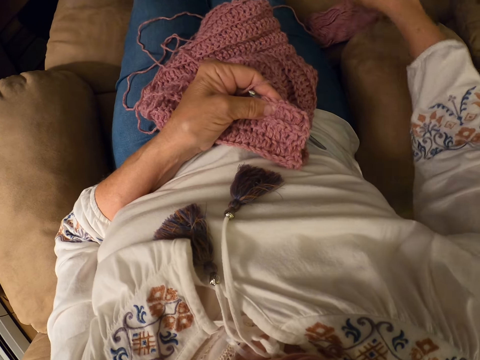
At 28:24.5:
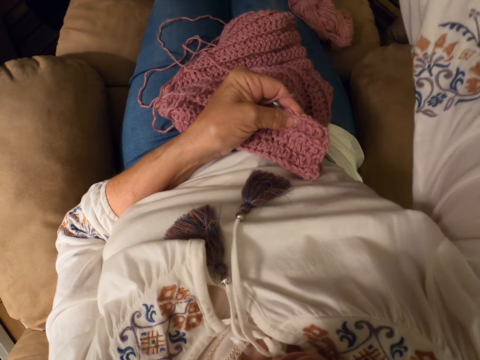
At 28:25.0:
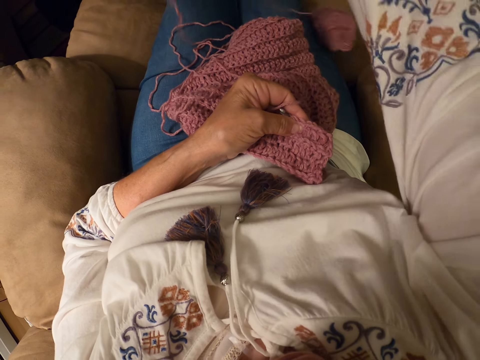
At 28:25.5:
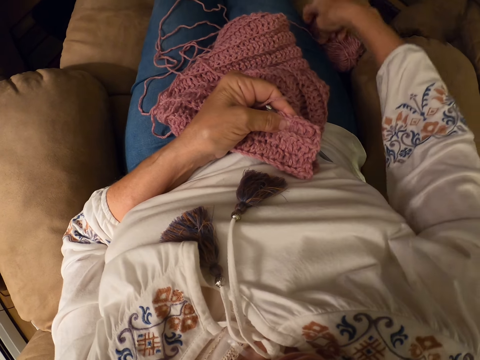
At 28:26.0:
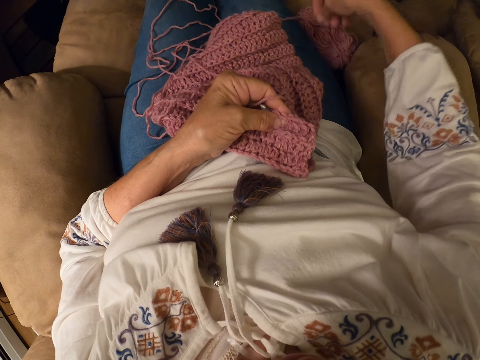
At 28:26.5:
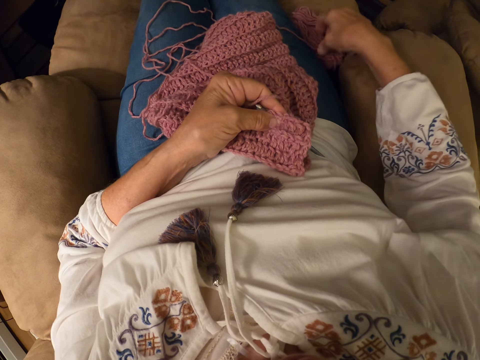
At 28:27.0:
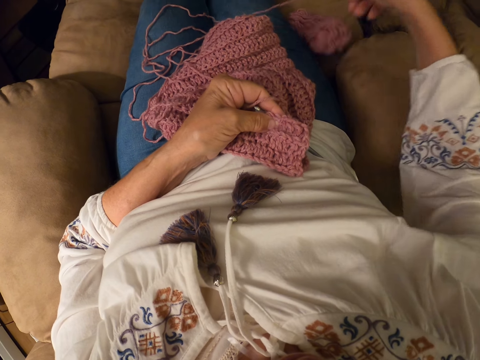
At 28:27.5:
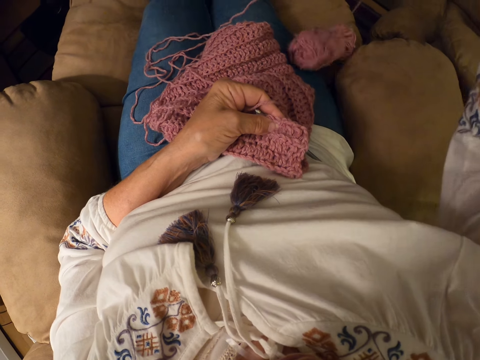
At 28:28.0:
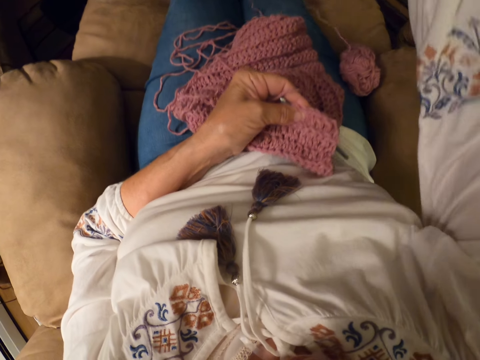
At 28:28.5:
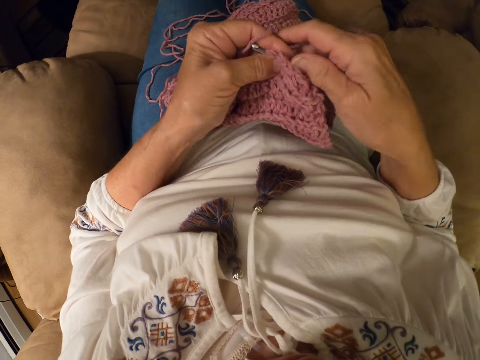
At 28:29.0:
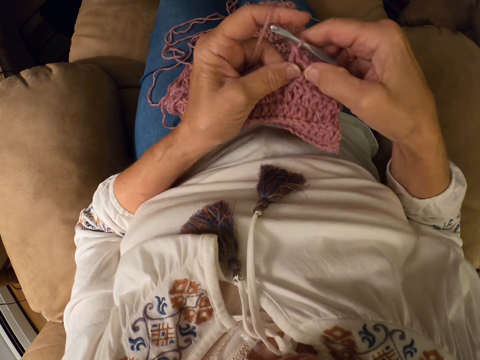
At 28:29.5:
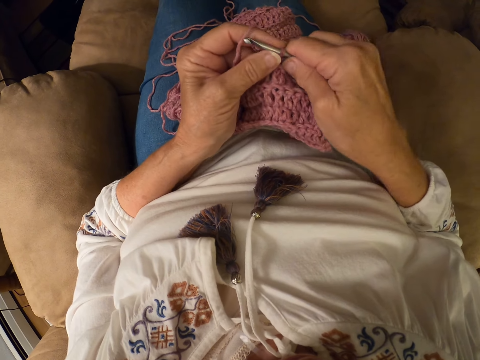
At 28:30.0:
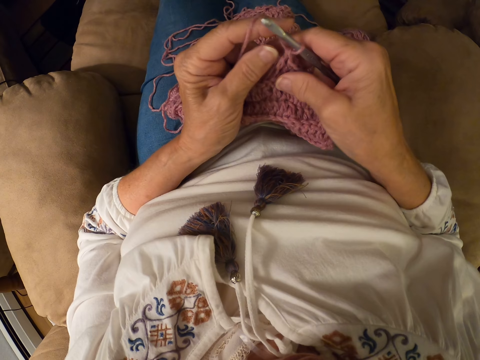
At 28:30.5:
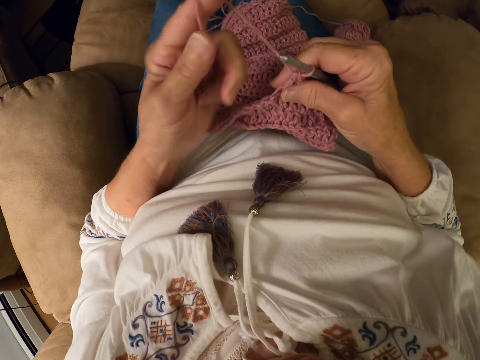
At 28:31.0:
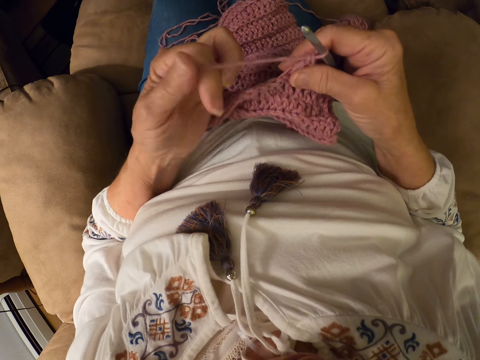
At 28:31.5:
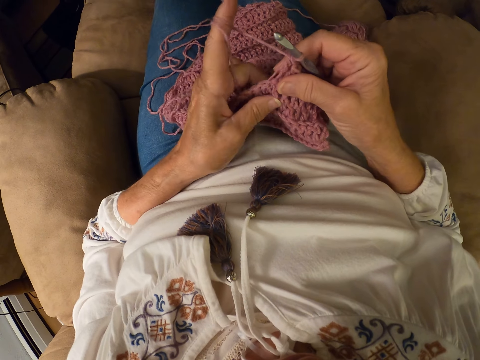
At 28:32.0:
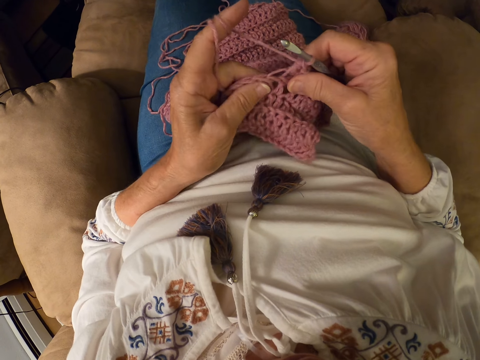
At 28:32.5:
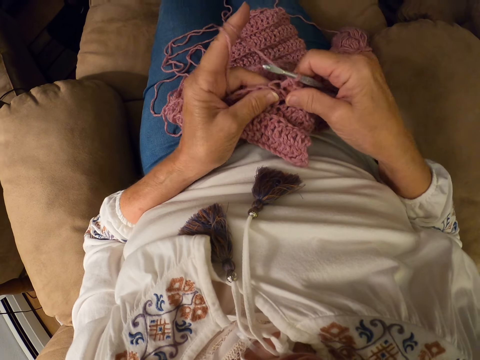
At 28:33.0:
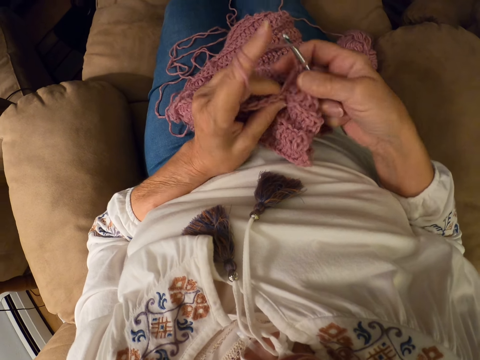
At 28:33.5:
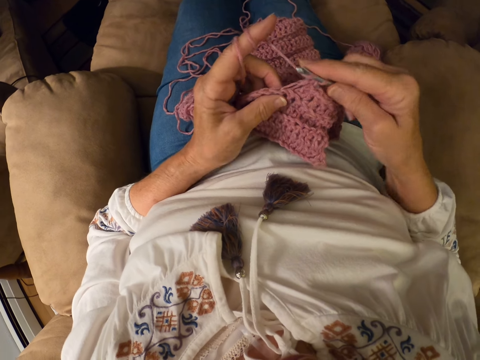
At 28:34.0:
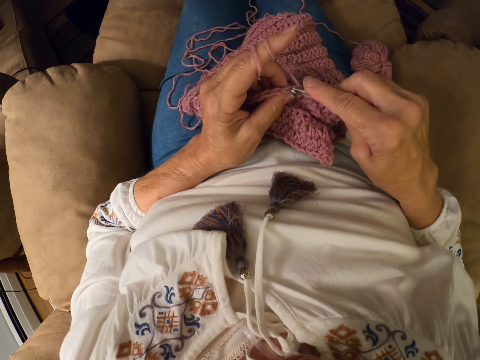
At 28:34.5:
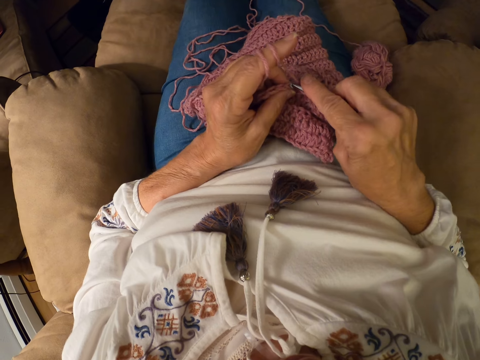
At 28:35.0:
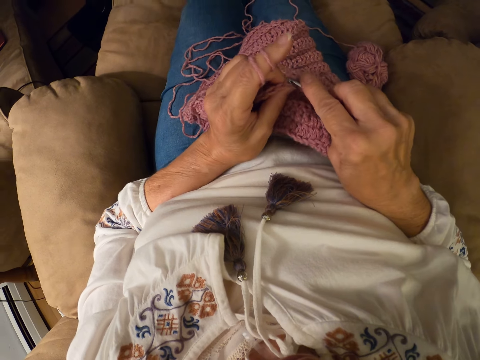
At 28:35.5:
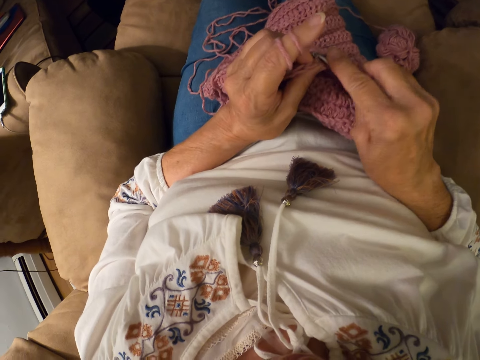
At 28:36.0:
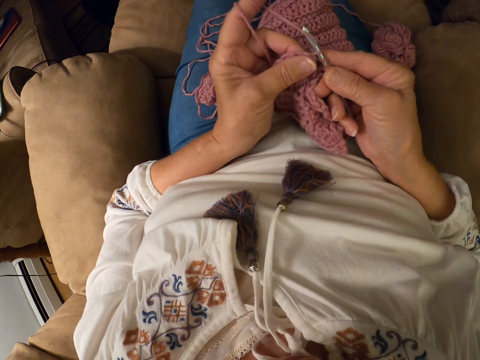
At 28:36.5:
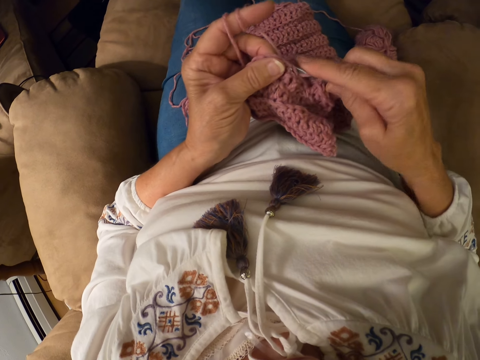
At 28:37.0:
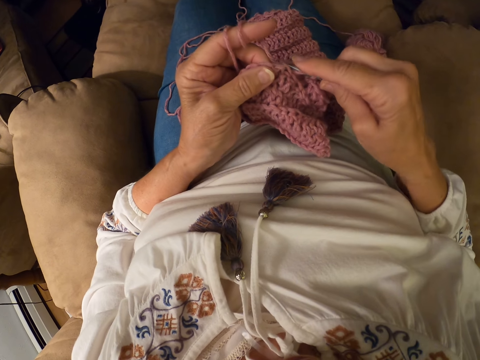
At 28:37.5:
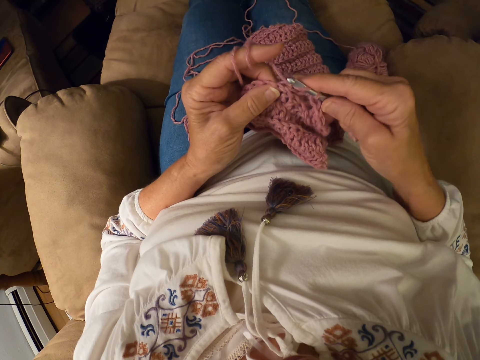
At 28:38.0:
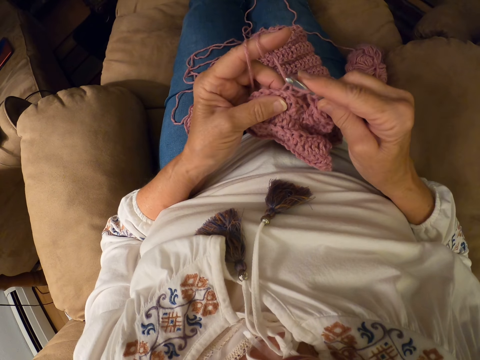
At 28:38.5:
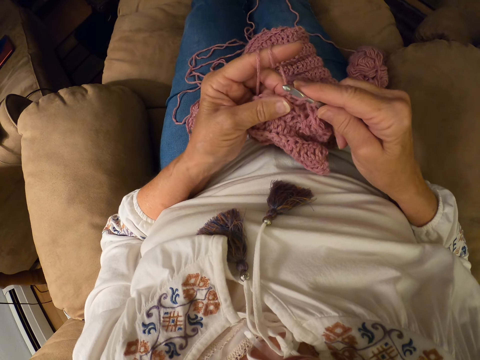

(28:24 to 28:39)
The camera wearer rolls the yarn with her left index finger. She crochets the garment with the yarn and the crochet hook.

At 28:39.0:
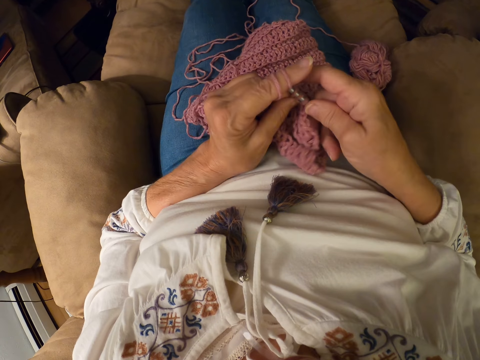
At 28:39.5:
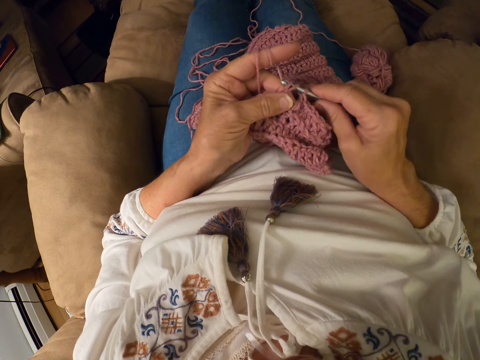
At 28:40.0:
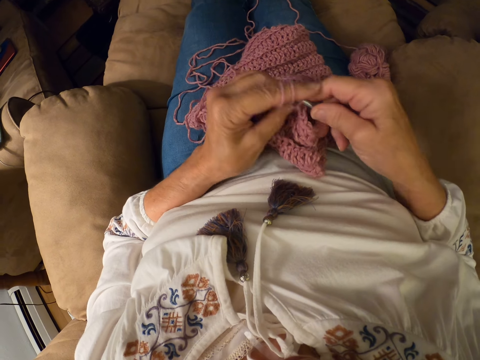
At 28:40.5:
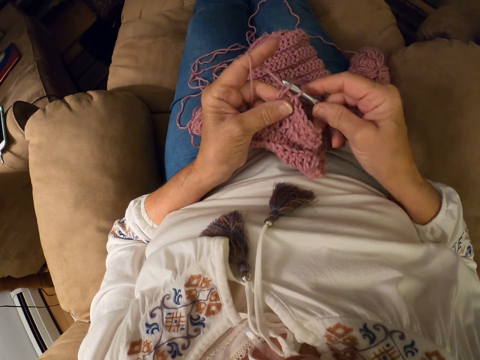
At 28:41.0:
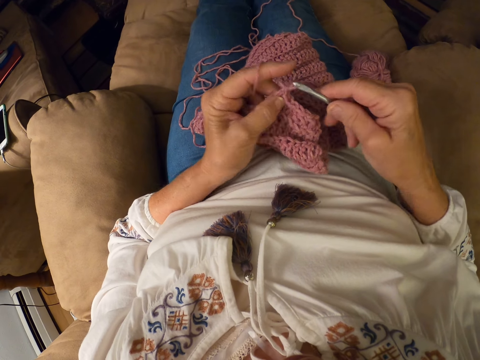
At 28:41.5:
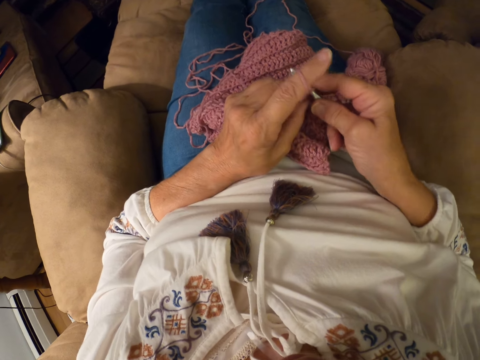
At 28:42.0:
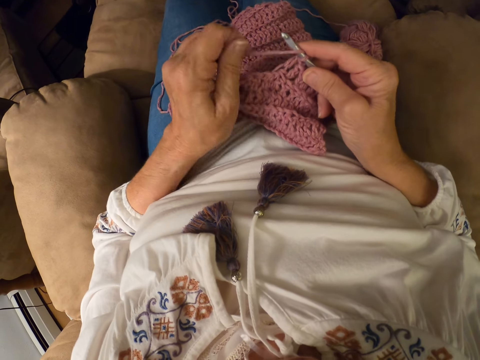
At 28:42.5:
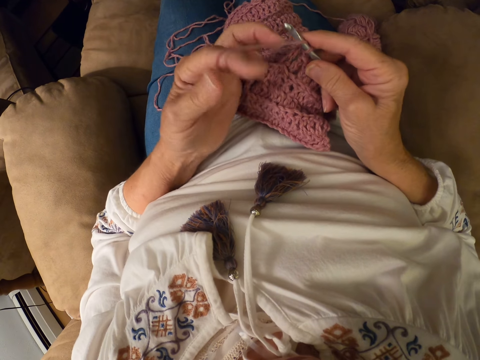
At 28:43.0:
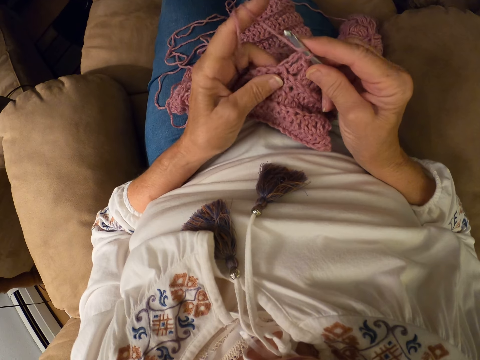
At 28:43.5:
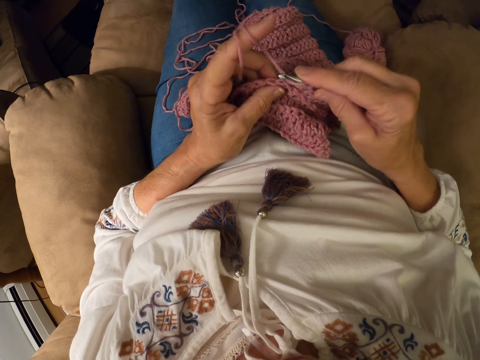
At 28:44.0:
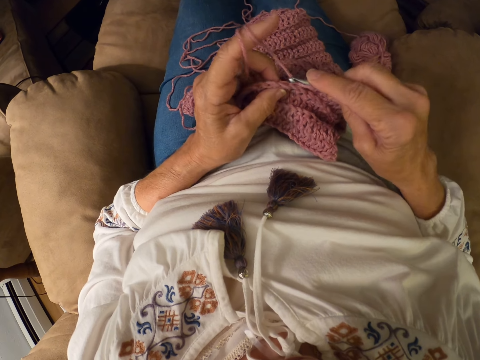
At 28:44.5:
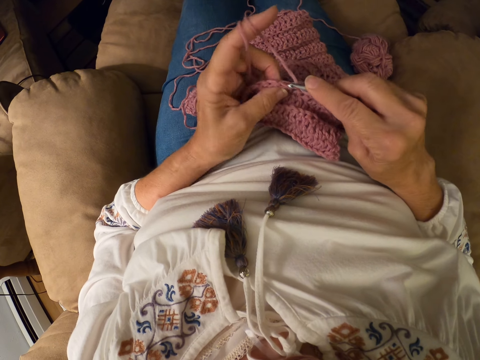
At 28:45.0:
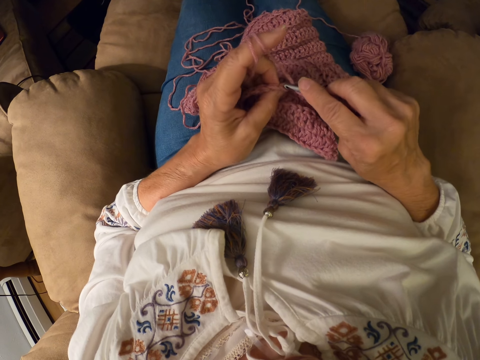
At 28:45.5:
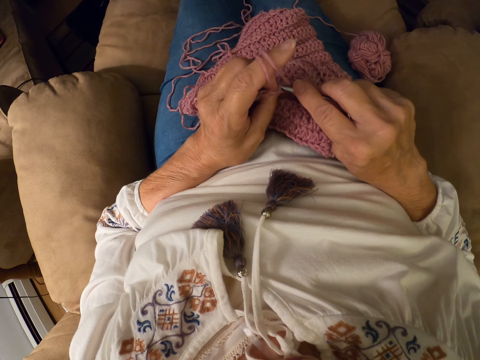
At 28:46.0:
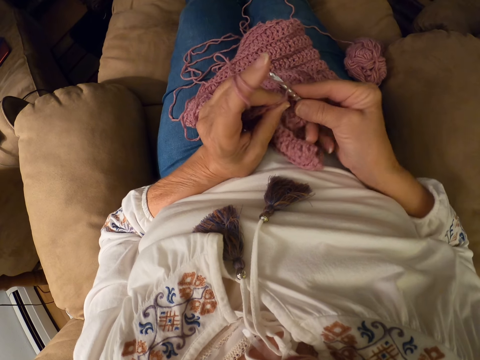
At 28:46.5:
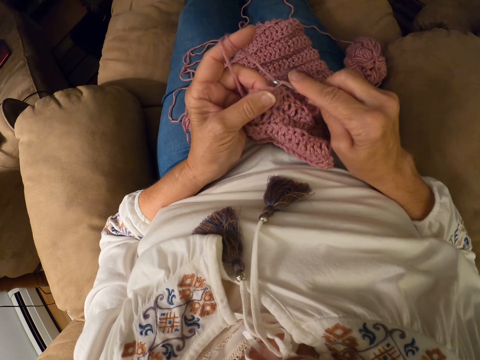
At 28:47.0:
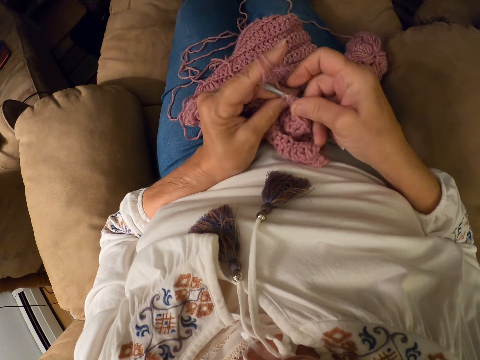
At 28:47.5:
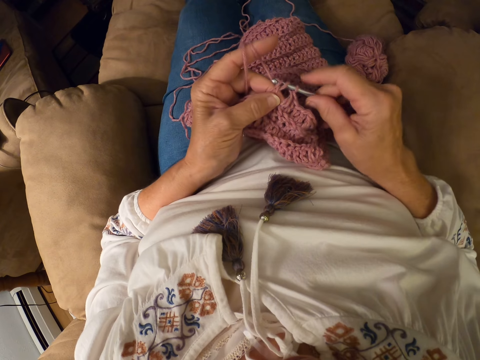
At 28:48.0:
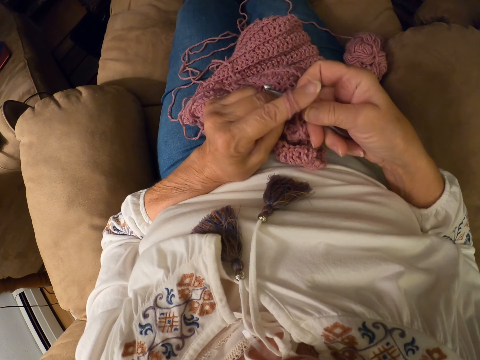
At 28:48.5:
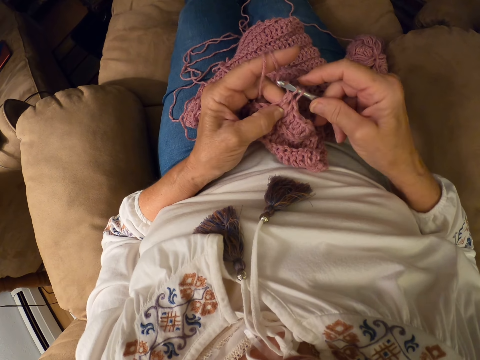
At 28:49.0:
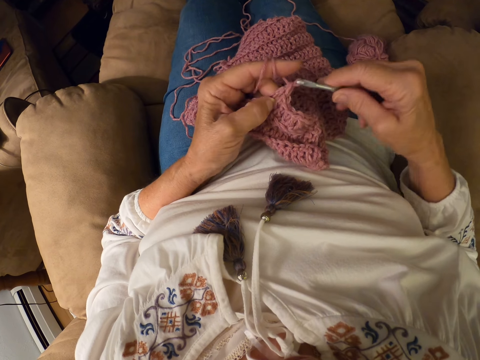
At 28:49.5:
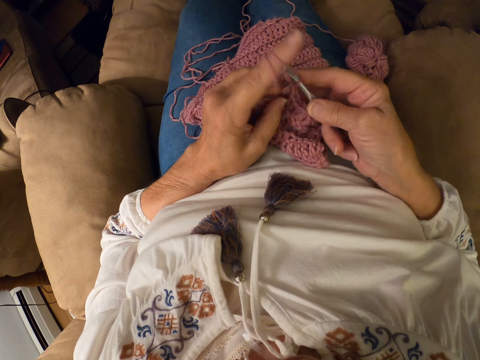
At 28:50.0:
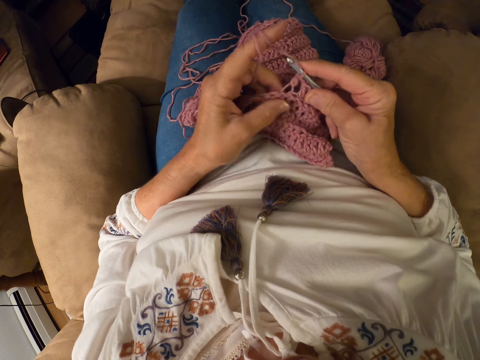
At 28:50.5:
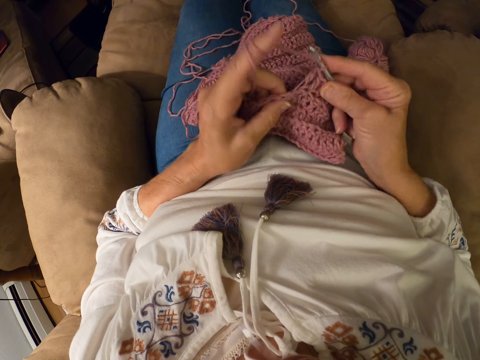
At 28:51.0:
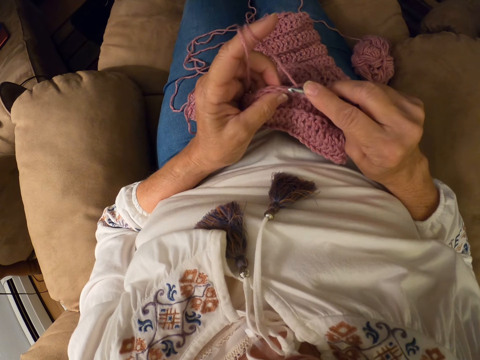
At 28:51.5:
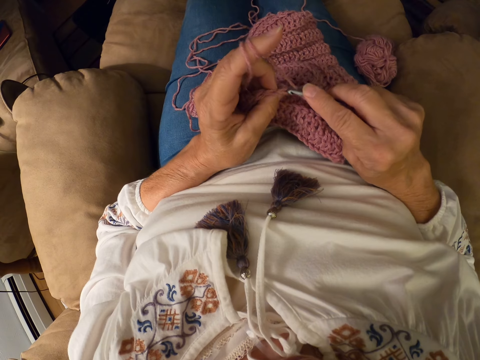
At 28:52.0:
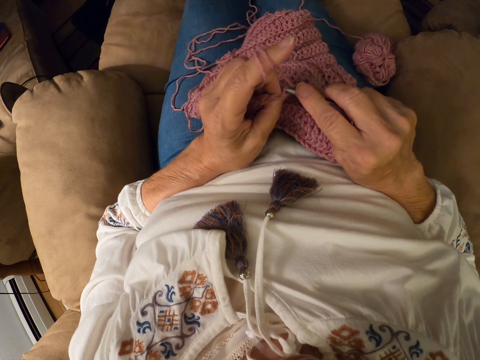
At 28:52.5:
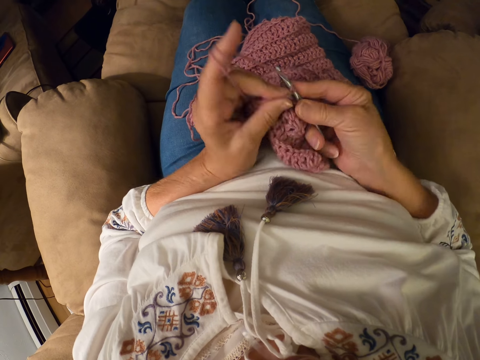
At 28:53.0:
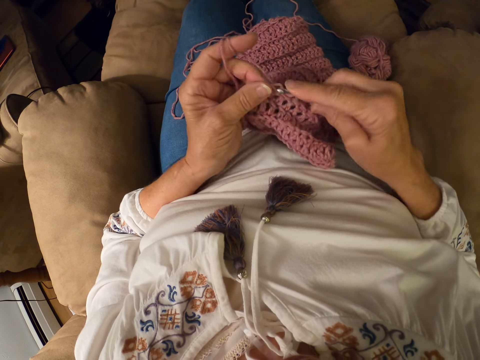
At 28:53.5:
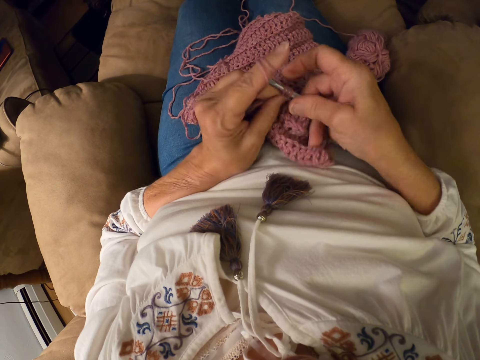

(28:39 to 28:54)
The camera wearer rolls the yarn with her left index finger. She crochets the garment with the yarn and the crochet hook.
